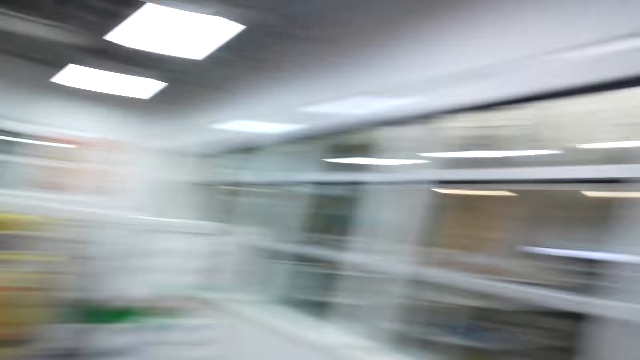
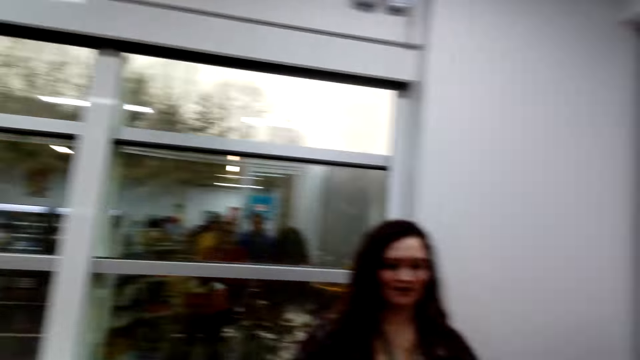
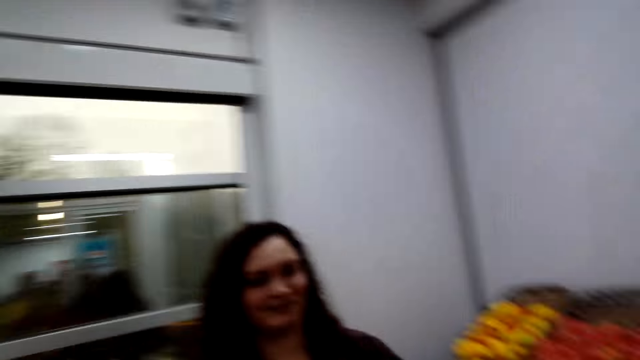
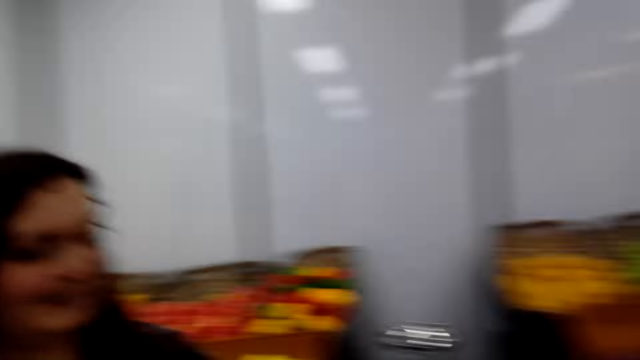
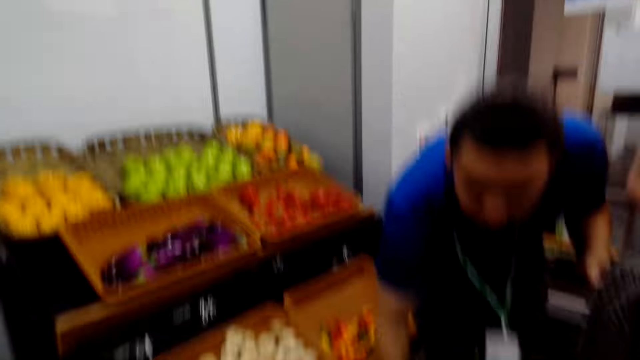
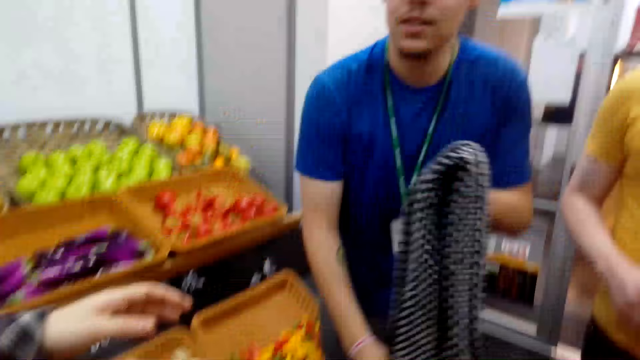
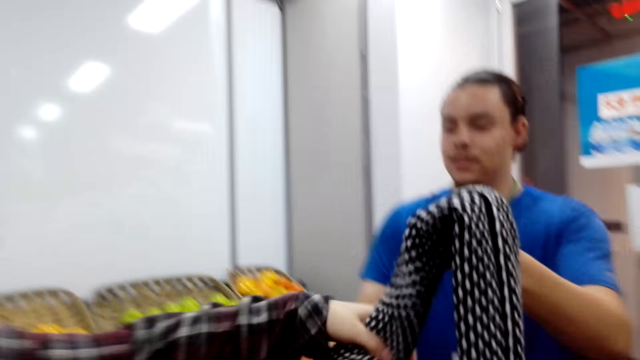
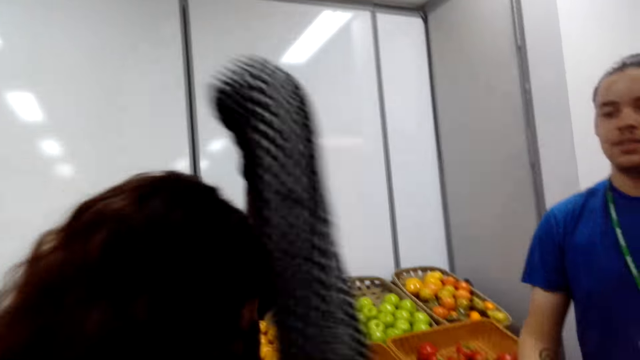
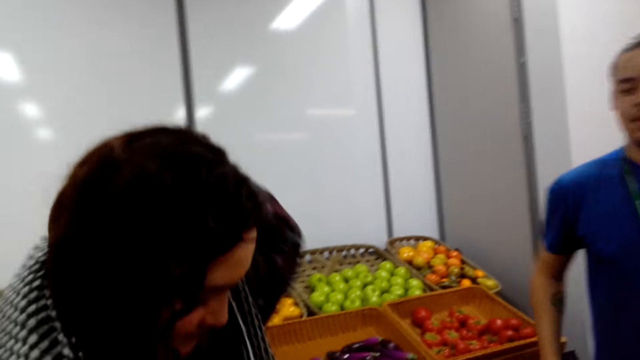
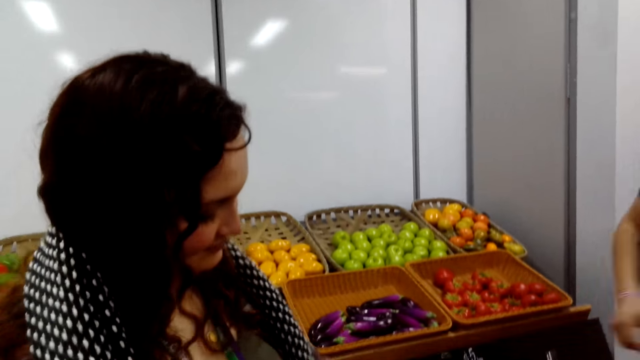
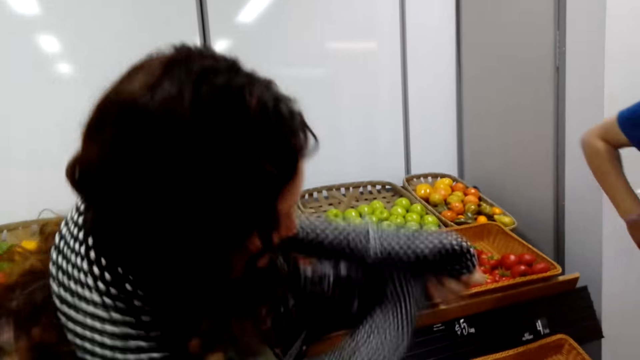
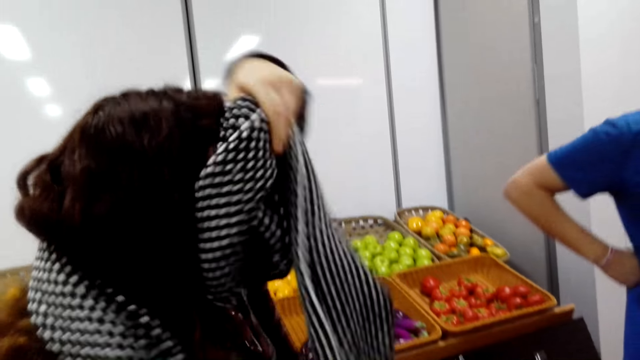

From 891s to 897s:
Another person appears with the first person. The camera wearer looks around. The first person gives the scarf to a third person. The third person wears the scarf around his neck.

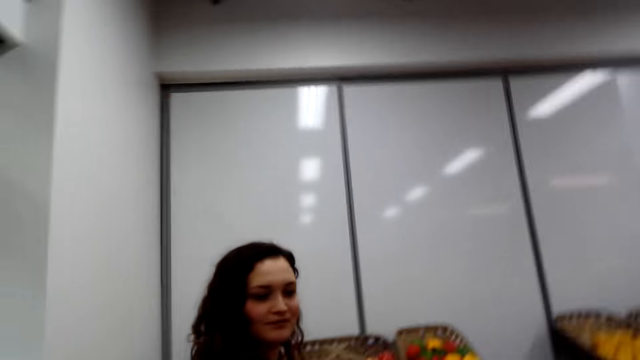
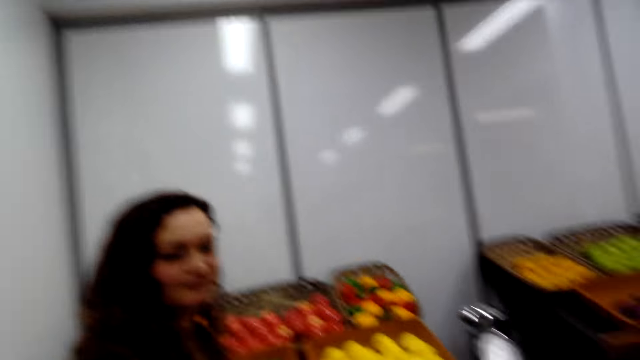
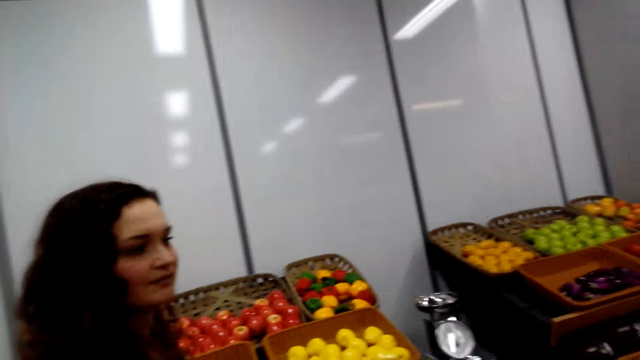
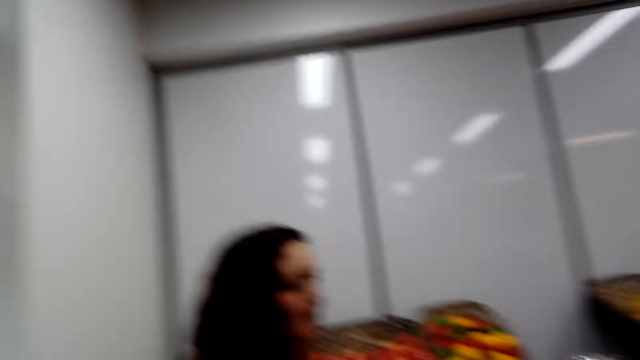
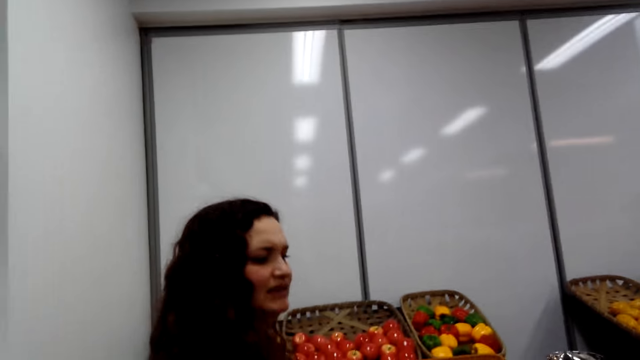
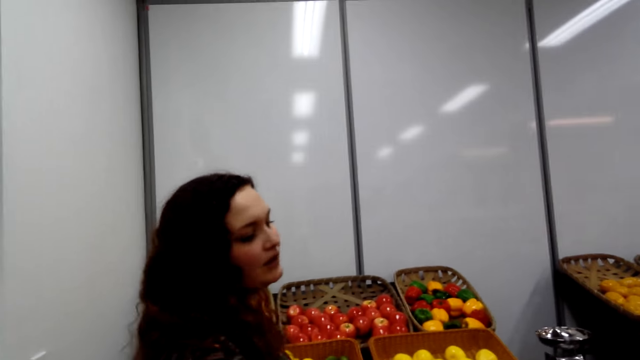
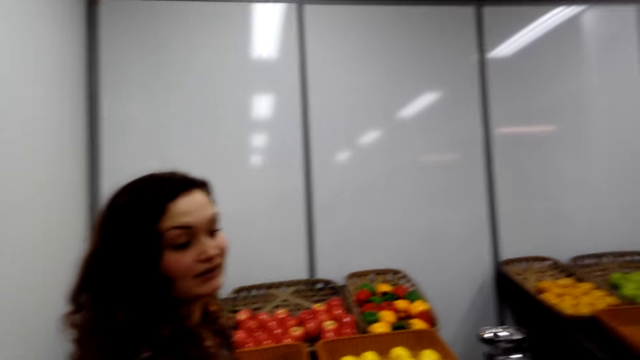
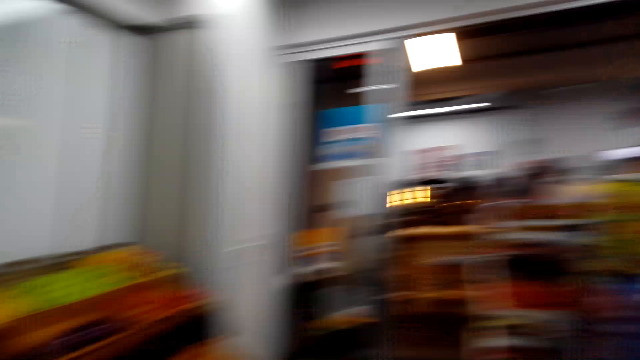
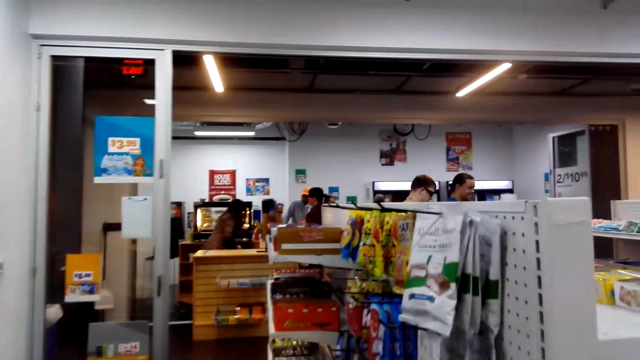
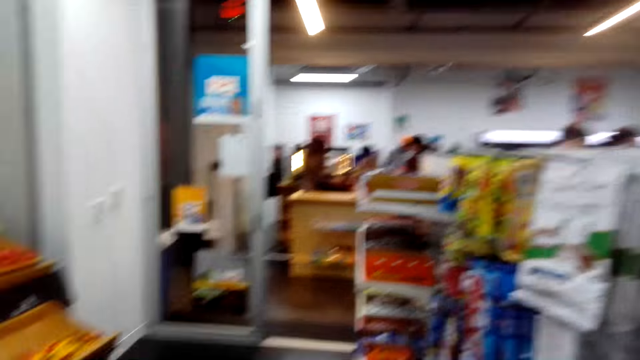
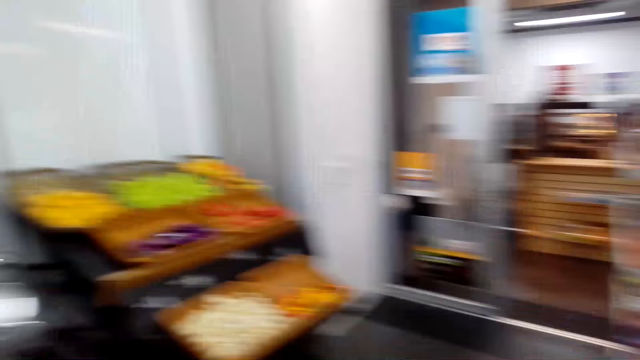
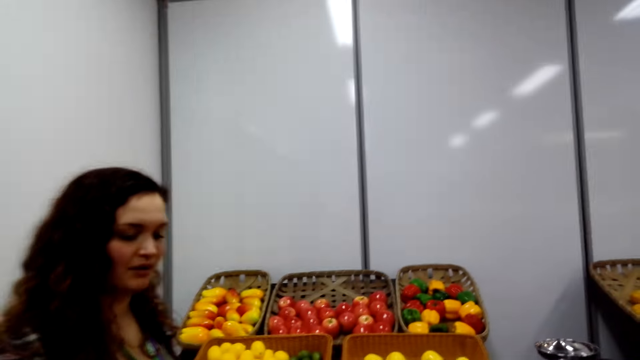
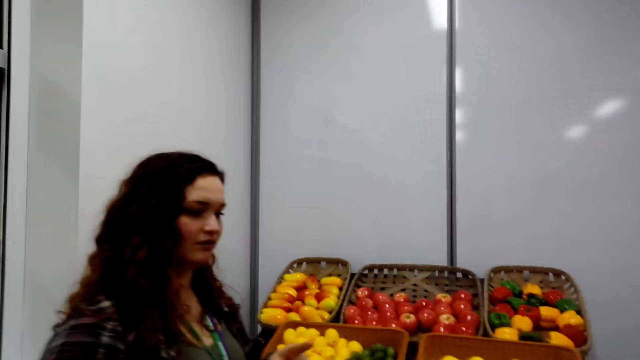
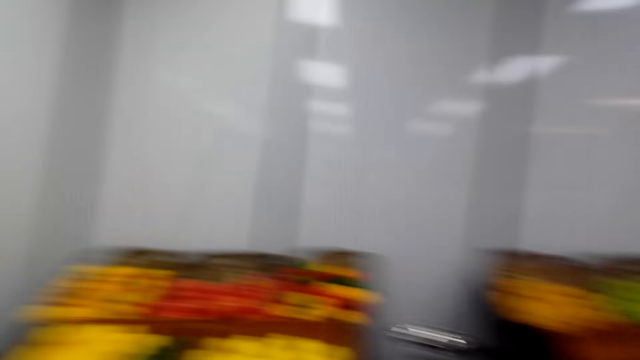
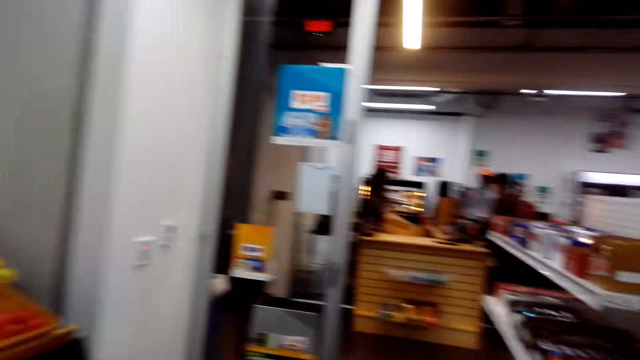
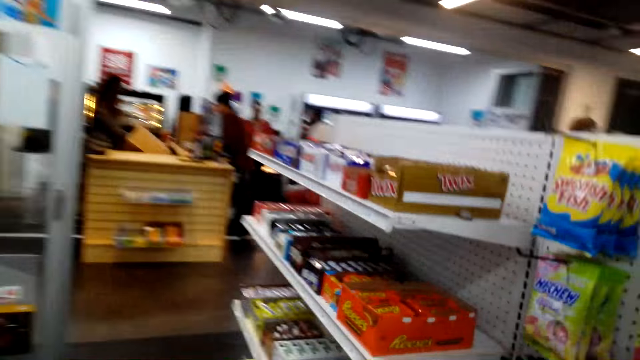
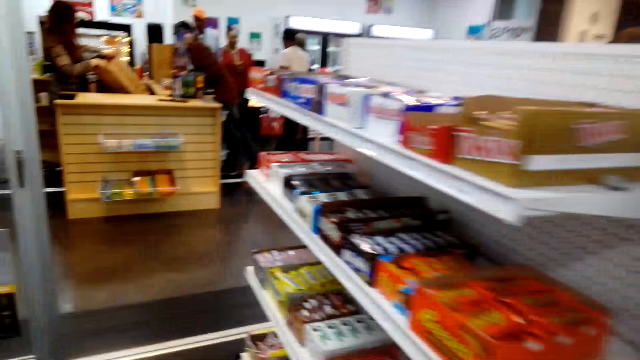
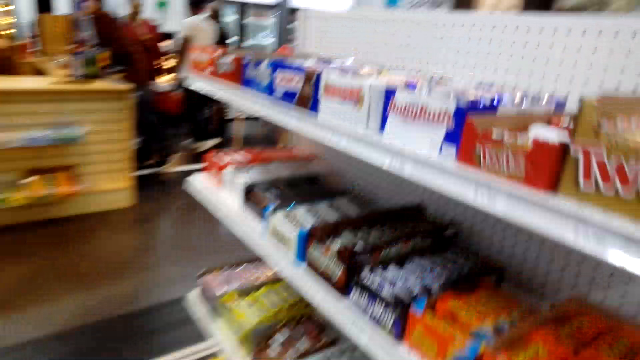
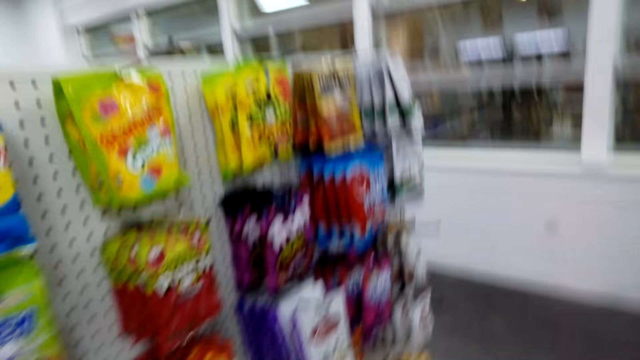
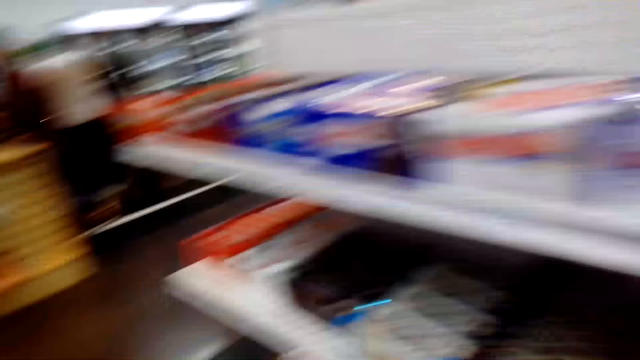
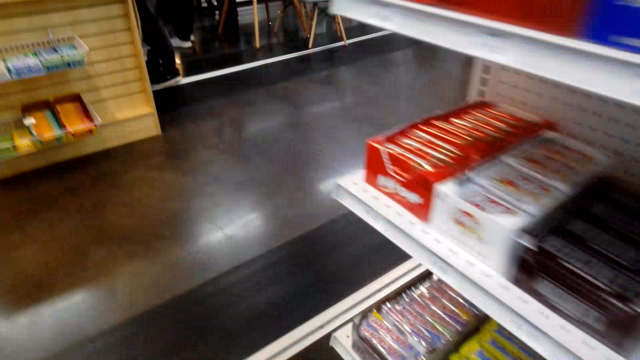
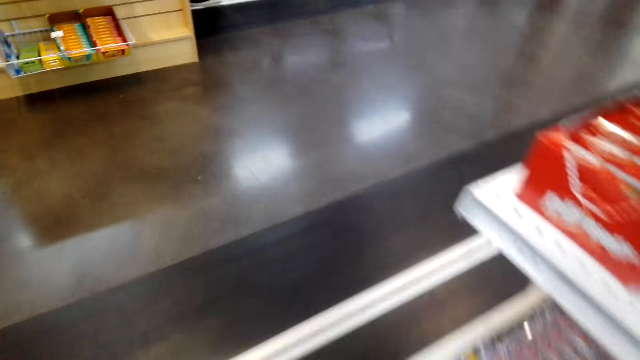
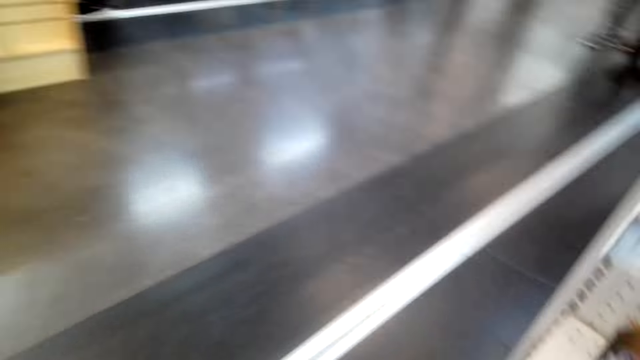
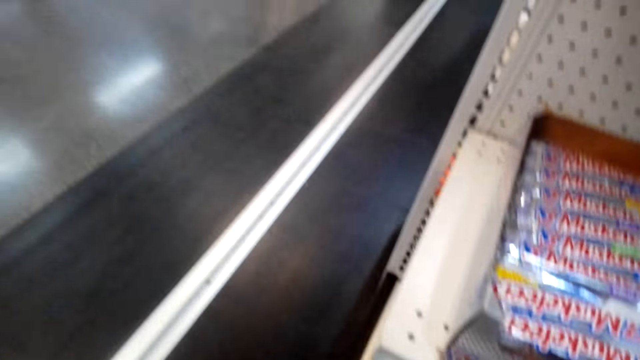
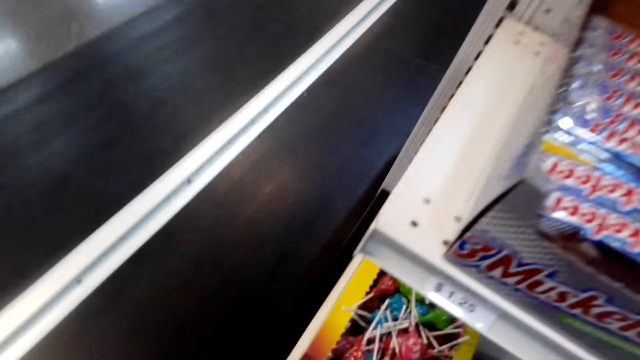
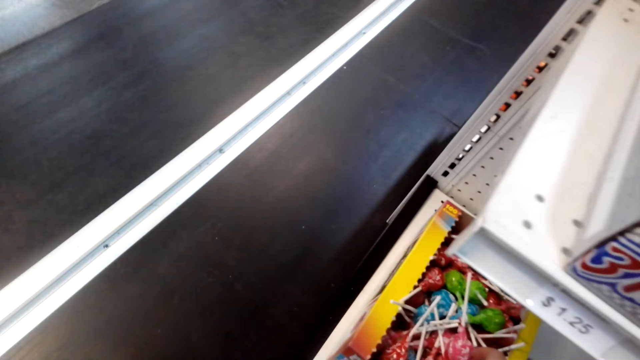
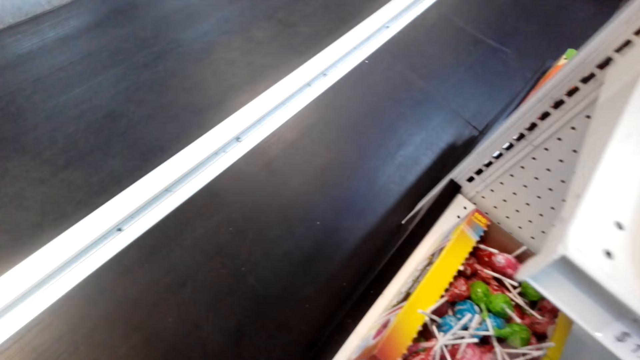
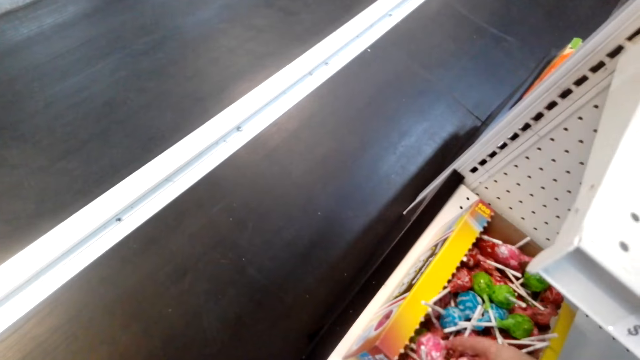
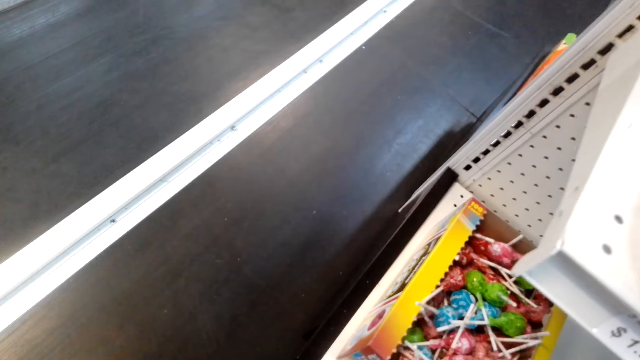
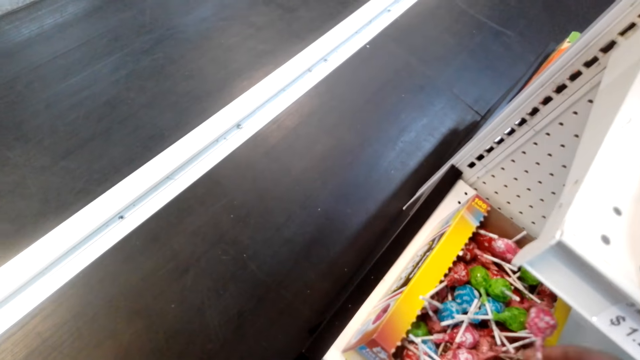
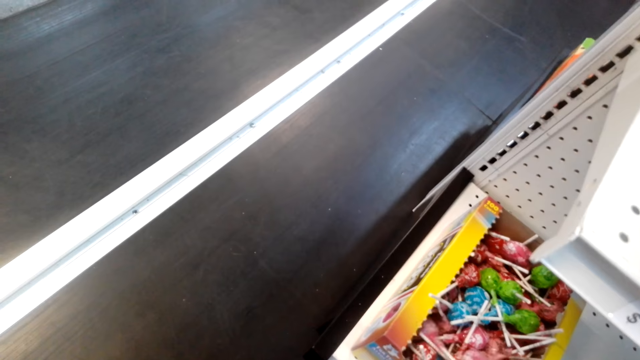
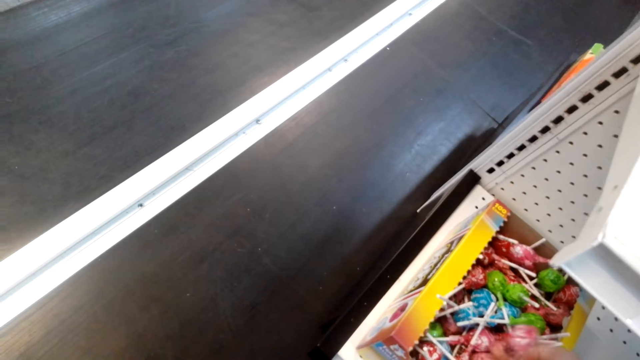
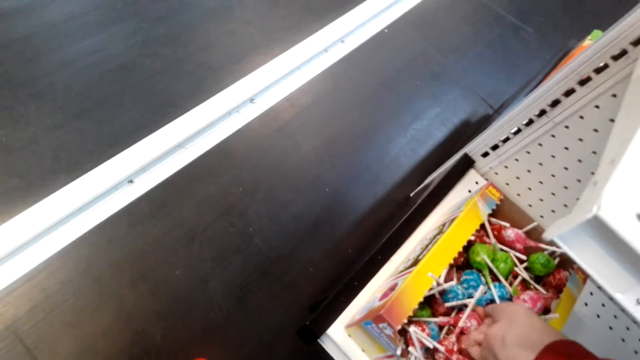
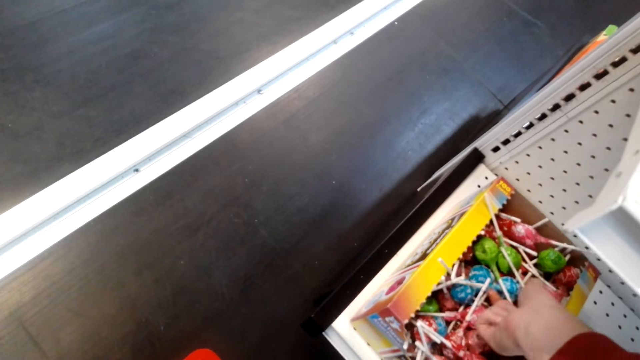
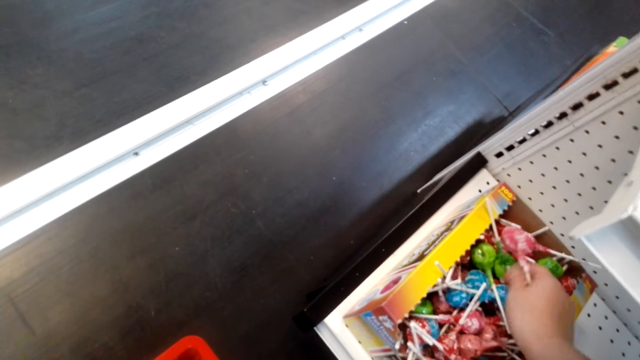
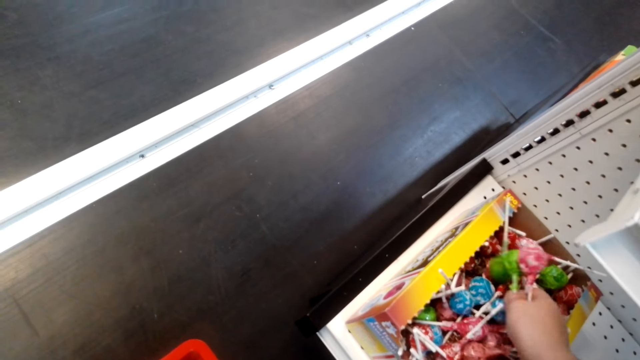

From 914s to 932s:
The camera wearer is talking to the other people. They pick a lollipop.
